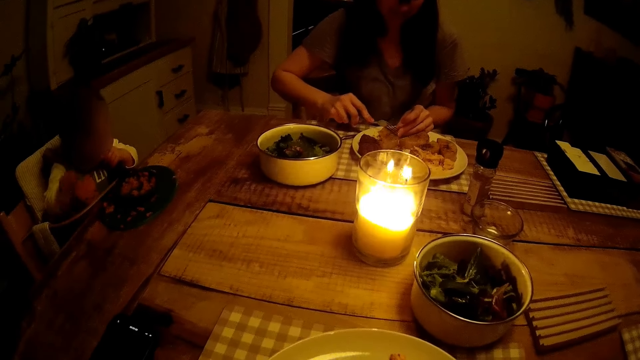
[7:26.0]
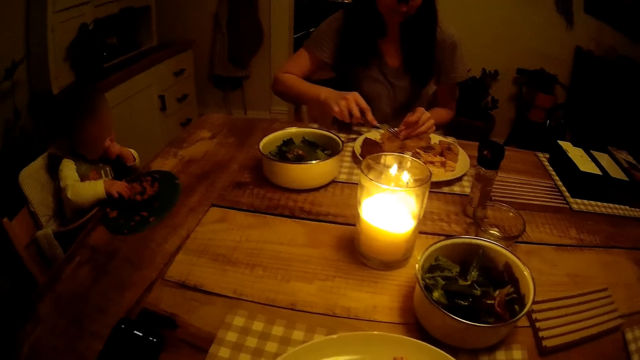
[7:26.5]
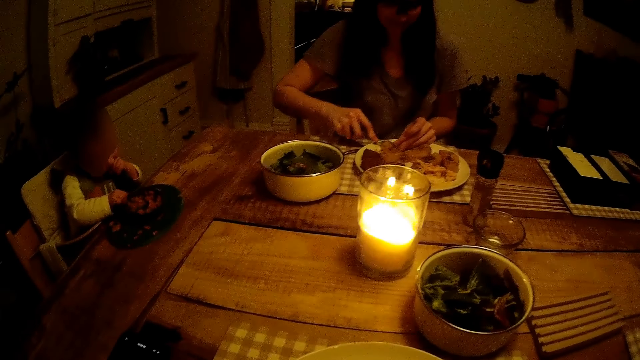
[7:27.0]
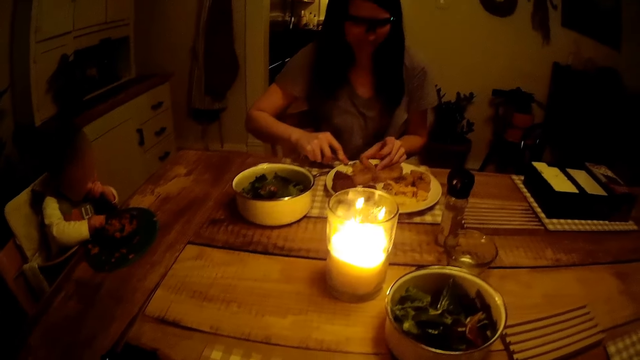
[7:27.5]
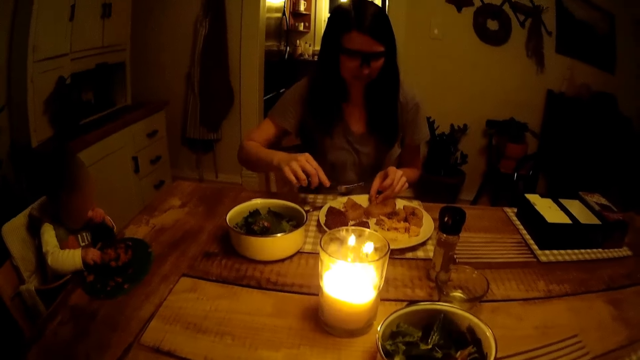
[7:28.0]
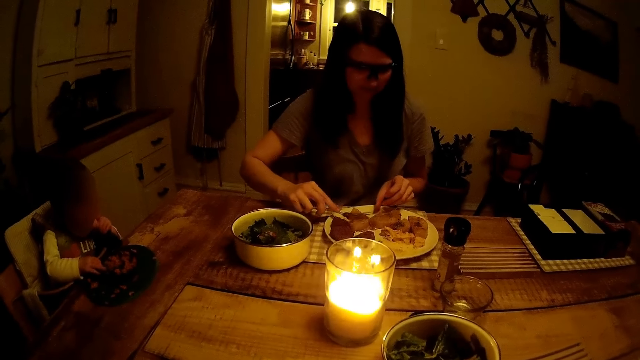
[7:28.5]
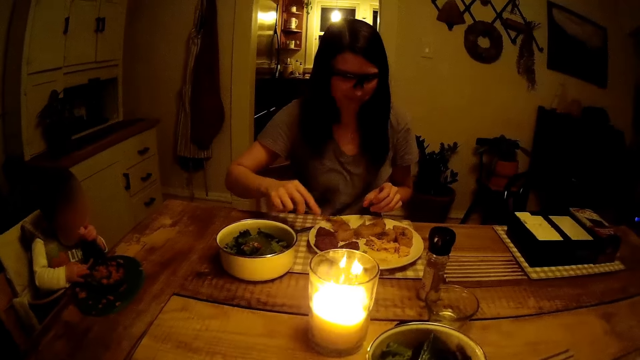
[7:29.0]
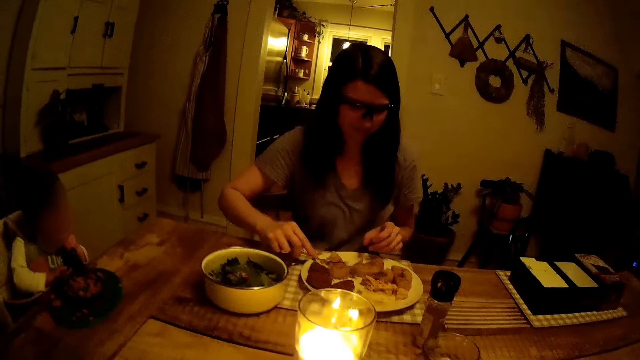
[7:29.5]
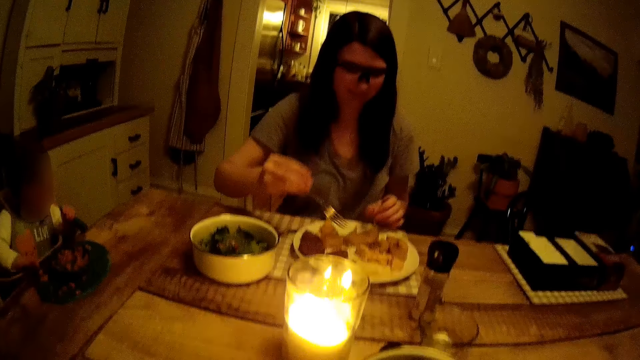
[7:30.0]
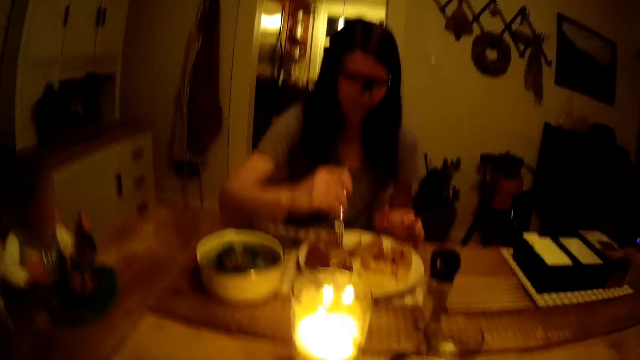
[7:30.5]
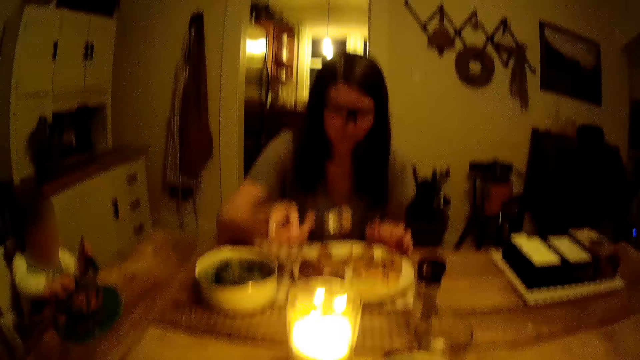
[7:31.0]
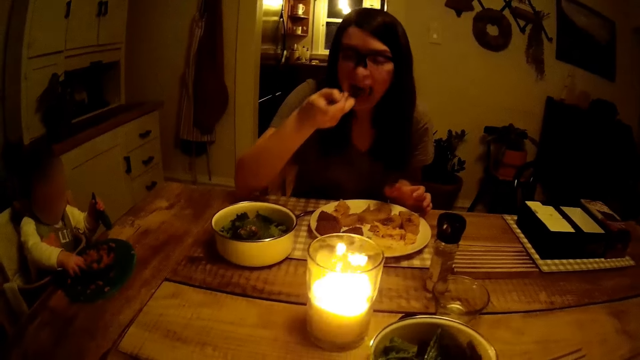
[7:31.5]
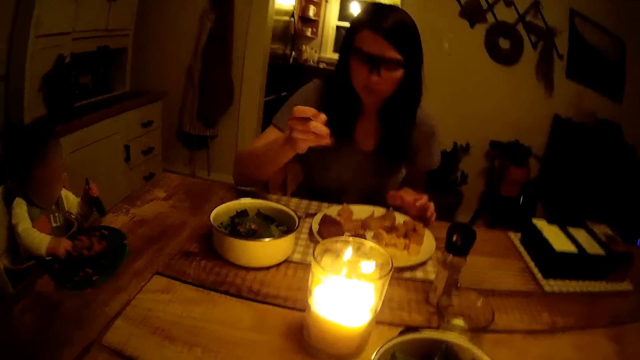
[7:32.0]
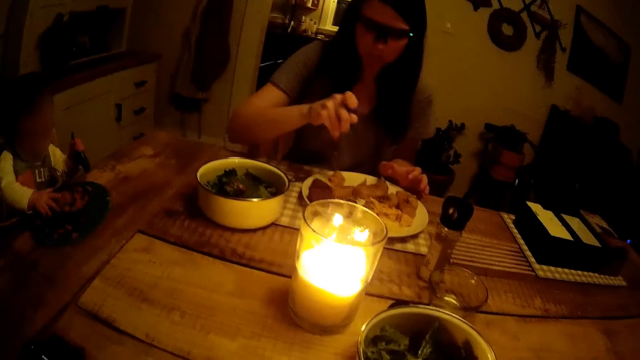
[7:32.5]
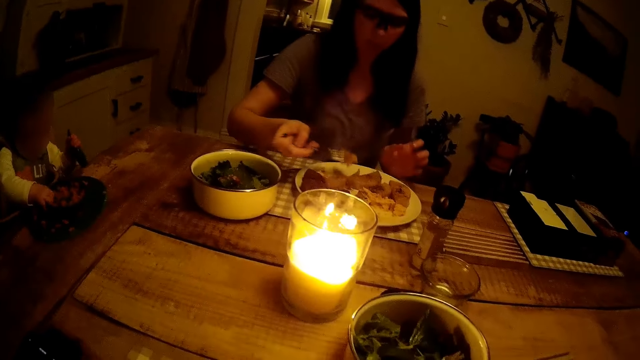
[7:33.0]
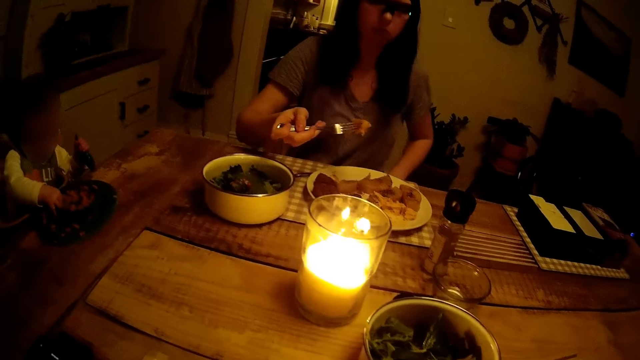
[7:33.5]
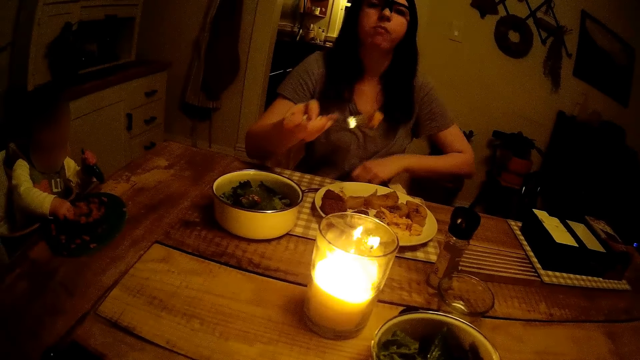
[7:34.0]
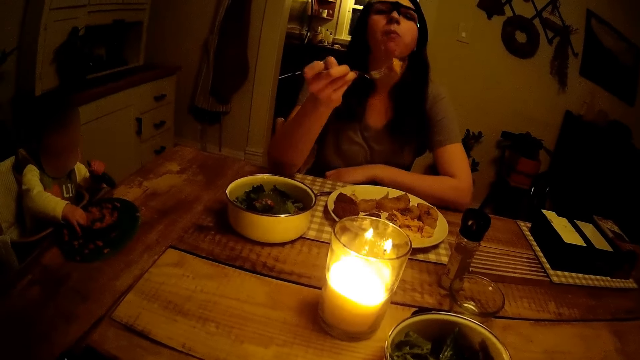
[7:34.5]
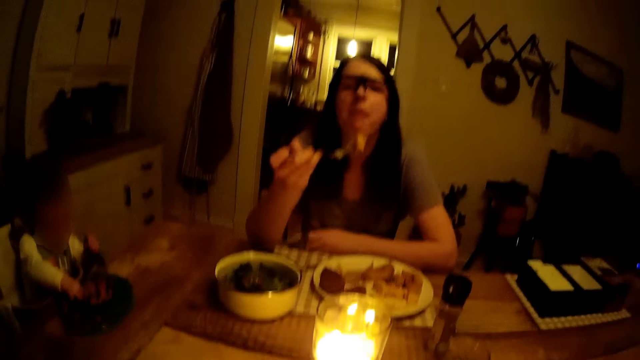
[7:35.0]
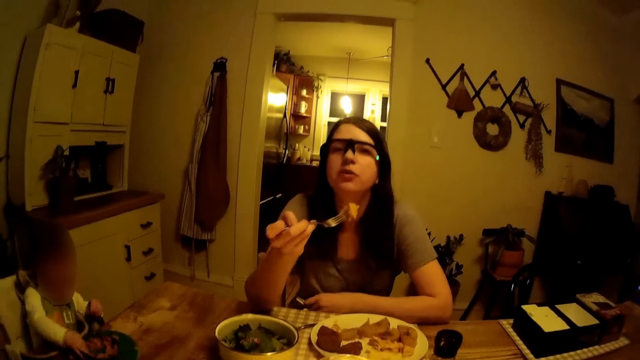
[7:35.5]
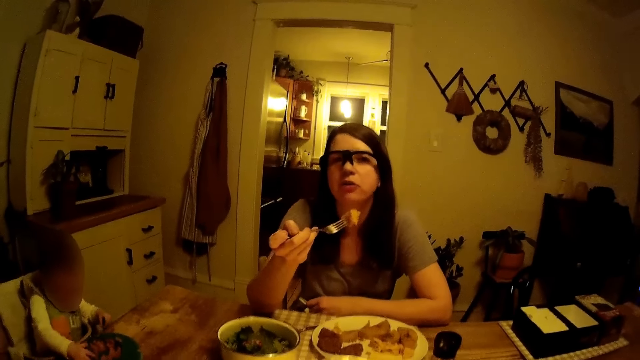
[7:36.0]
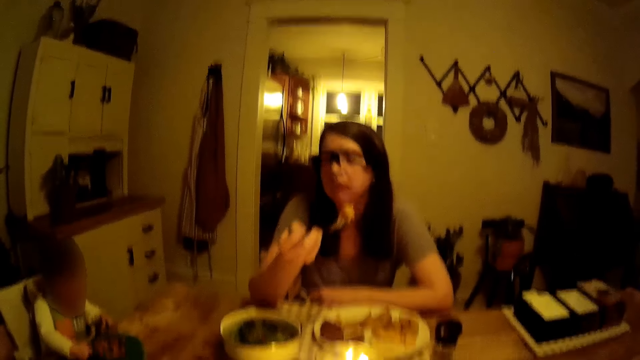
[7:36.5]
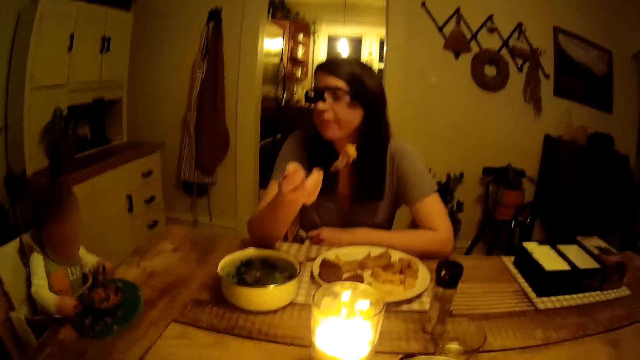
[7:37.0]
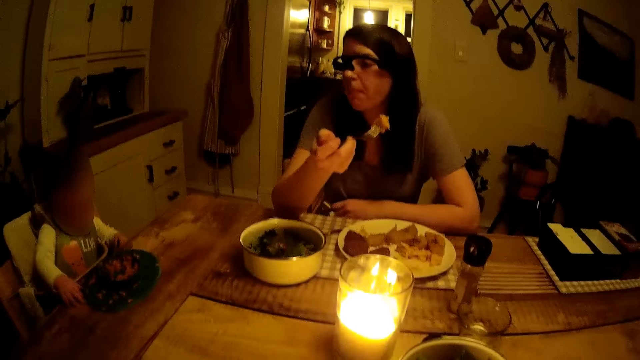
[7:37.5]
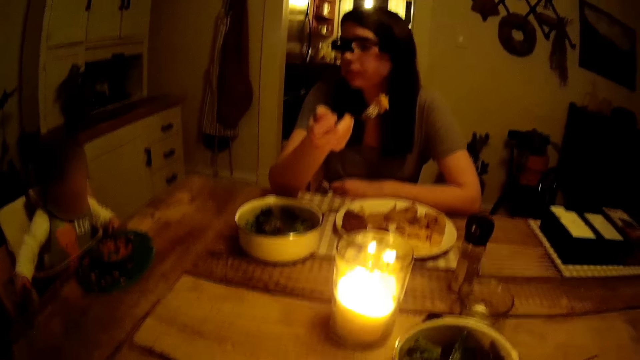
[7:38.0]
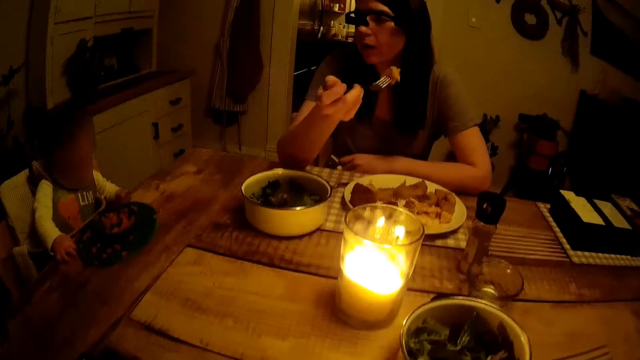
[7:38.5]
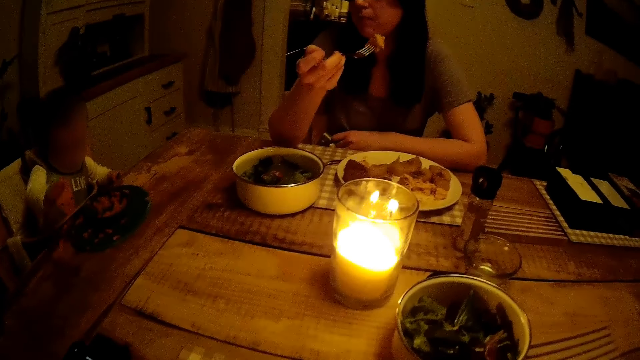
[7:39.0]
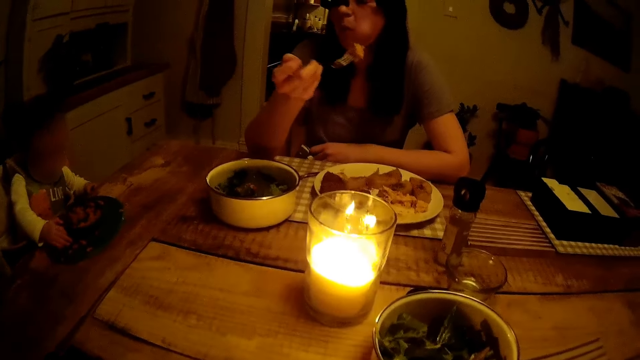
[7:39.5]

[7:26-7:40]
The camera wearer converses with a woman. The woman slices the meal in the plate on the table with the fork in her right hand. The woman moves the meal in the plate on the table with her left hand. The woman slices the meal on the plate with the fork in her right hand. The woman picks the meal from the plate on the table with the fork in her right hand. The woman puts the meal in her mouth with the fork in her right hand. The woman picks the meal from the plate on the table with the fork in her right hand. The camera wearer converses with the woman again.

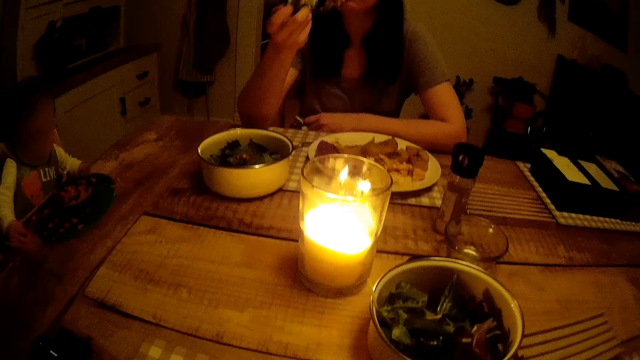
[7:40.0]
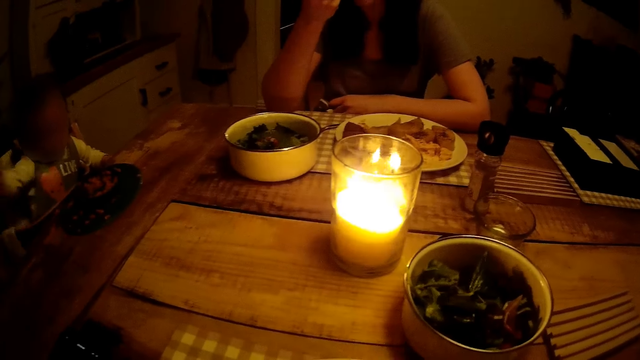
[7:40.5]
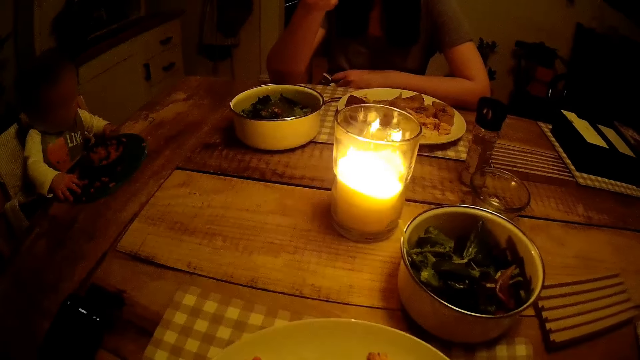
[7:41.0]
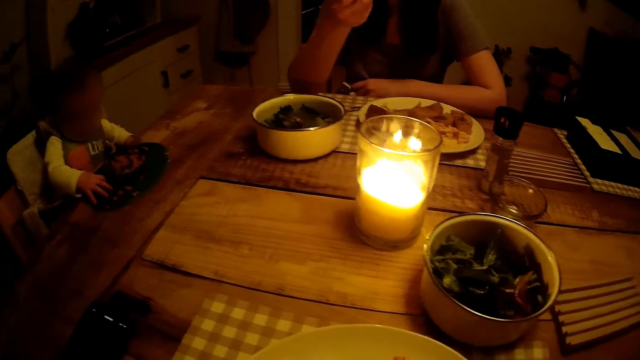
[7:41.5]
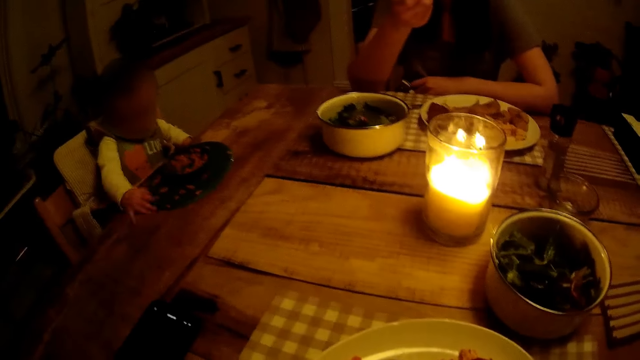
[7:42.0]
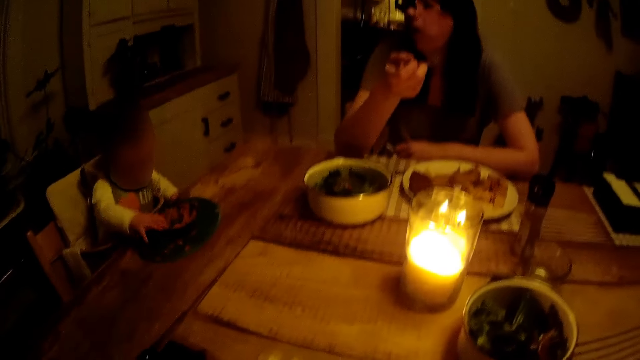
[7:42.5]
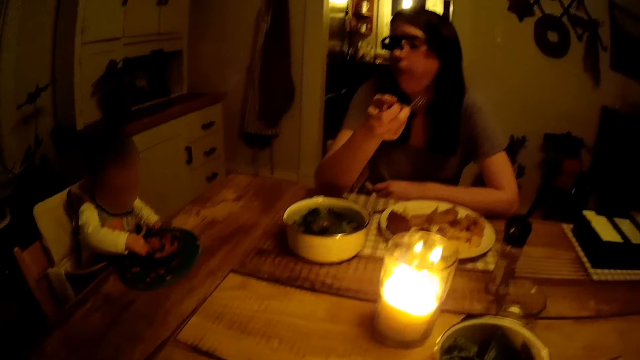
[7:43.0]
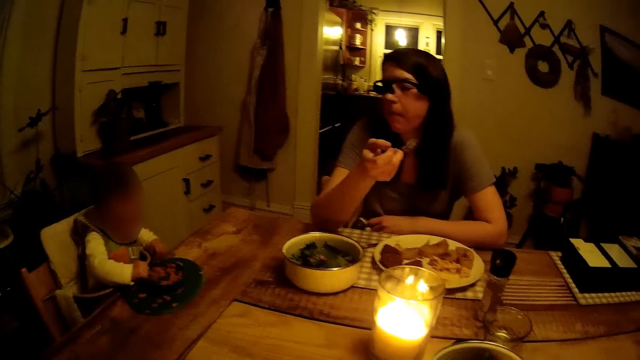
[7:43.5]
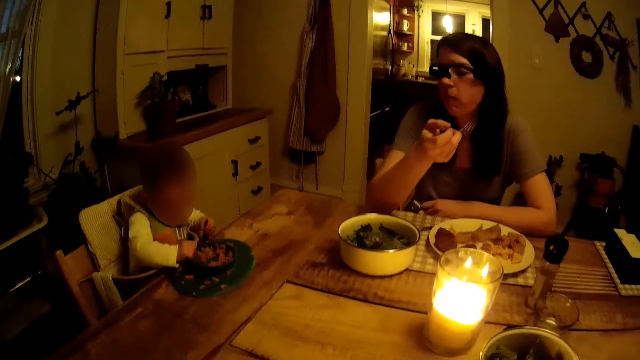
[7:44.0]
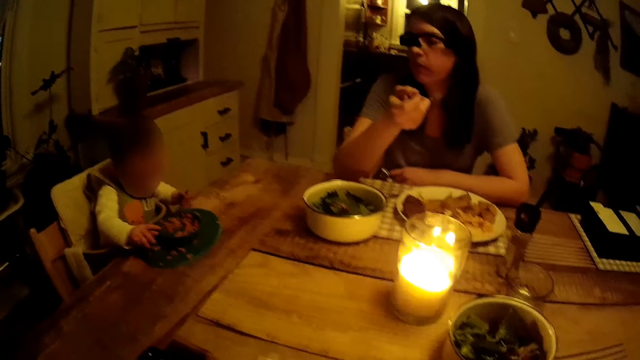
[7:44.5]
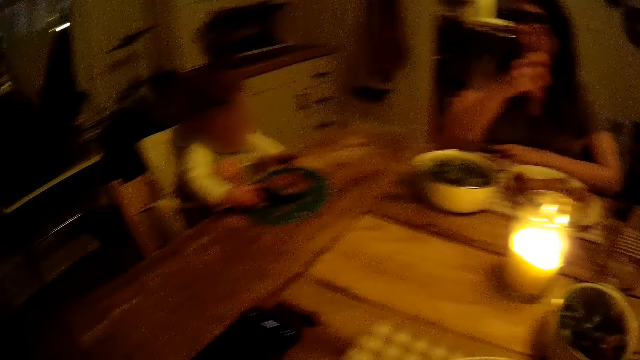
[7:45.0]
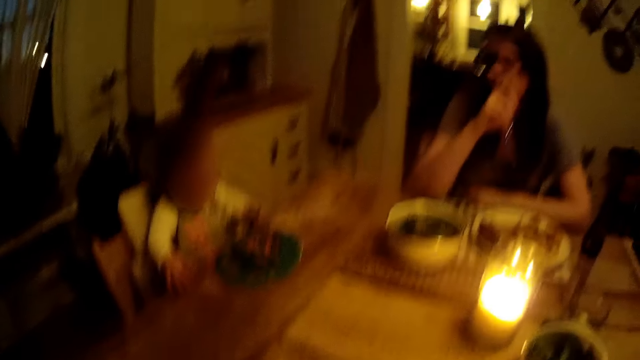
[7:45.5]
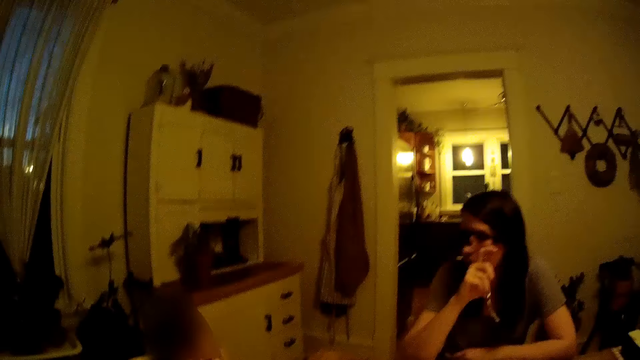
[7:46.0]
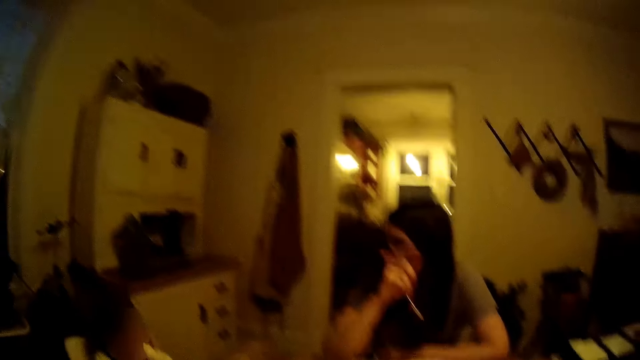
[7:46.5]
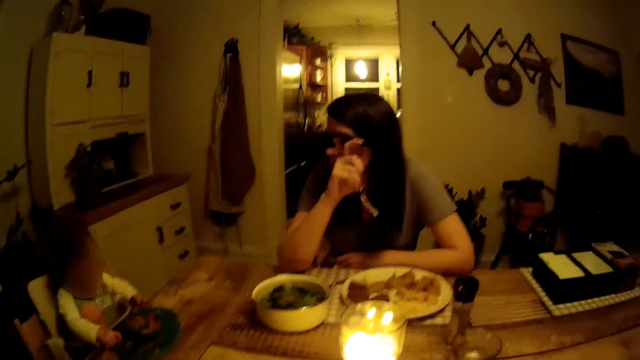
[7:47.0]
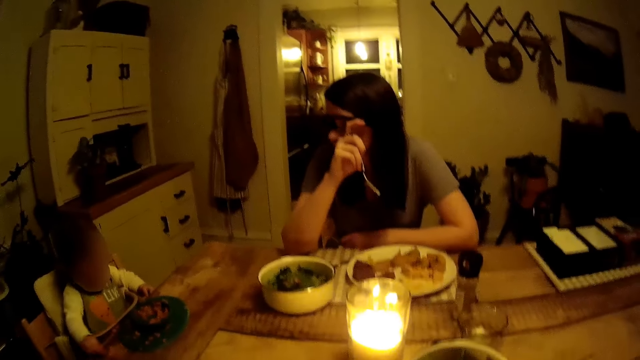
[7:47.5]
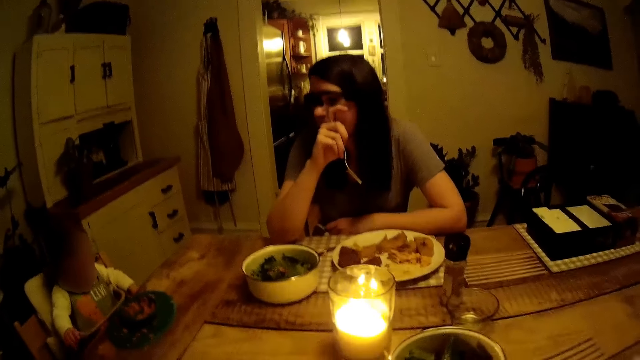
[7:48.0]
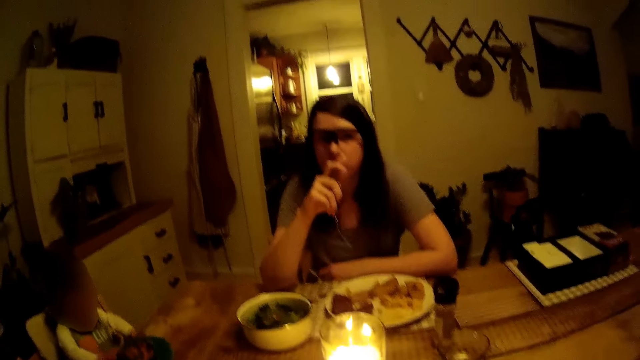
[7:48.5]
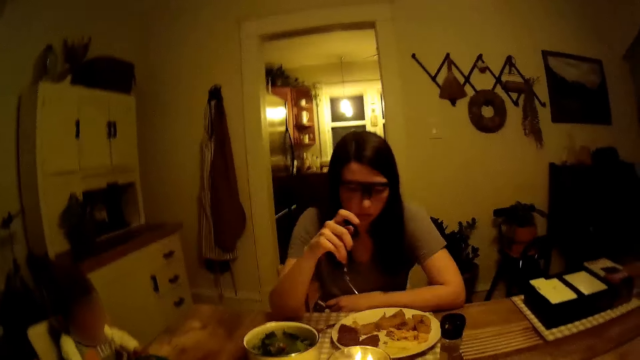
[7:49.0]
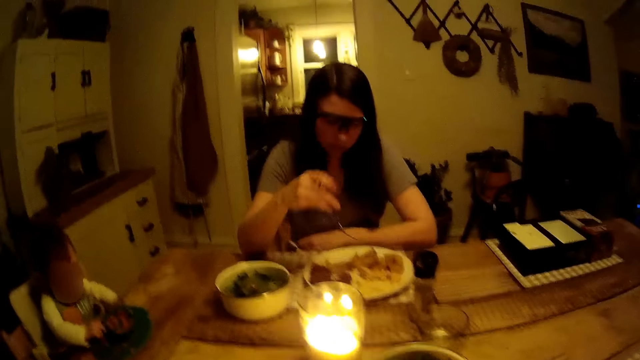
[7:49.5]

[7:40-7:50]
The camera wearer looks around the room.
